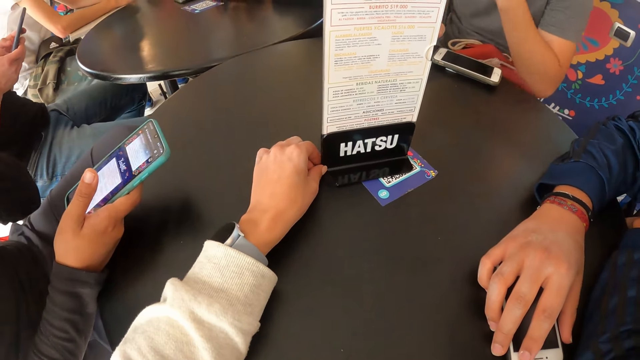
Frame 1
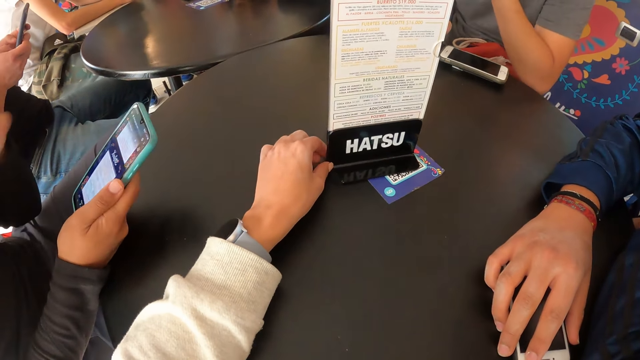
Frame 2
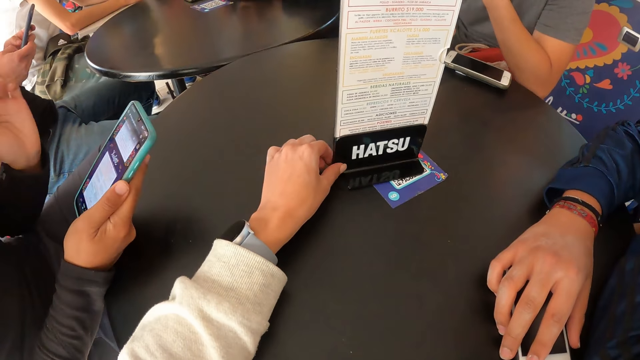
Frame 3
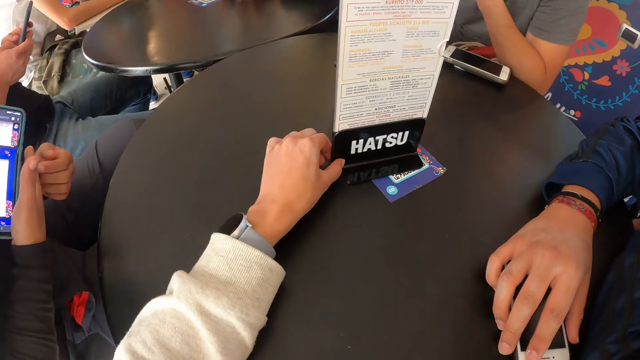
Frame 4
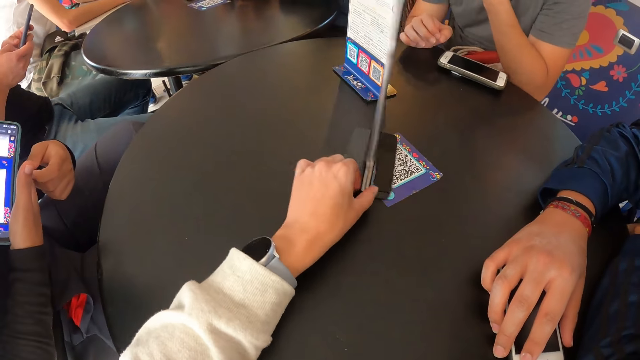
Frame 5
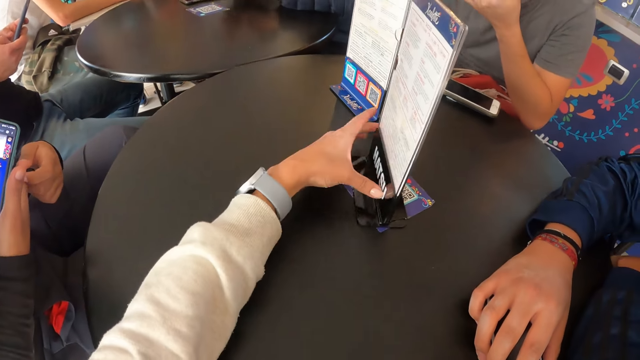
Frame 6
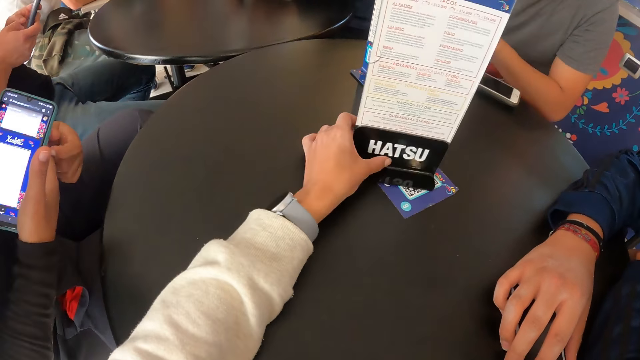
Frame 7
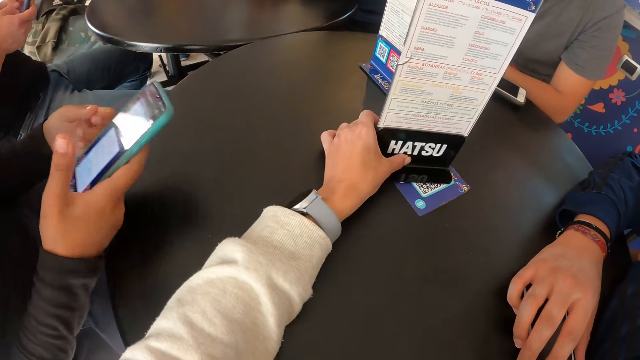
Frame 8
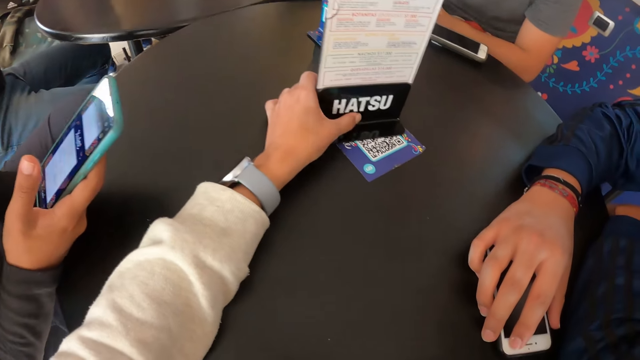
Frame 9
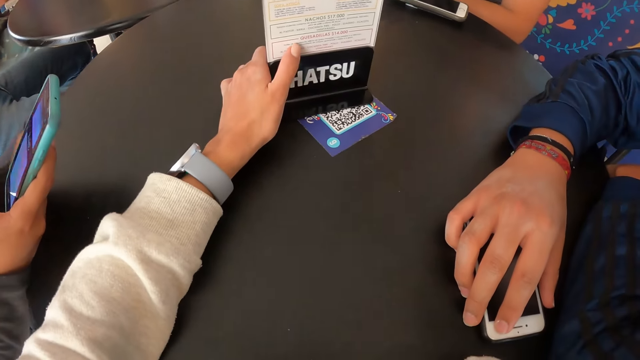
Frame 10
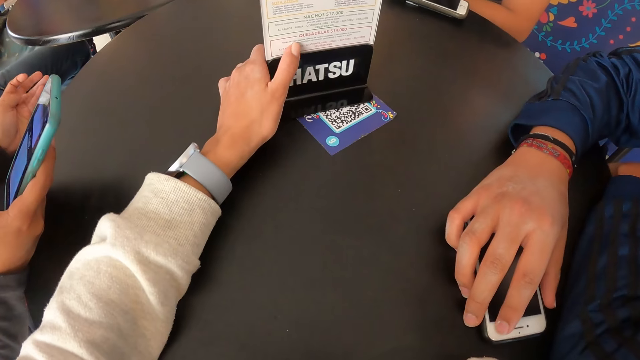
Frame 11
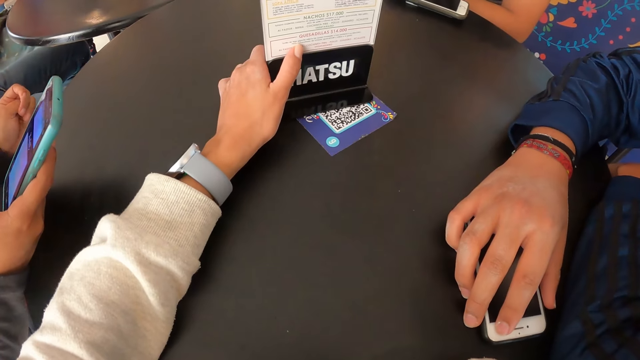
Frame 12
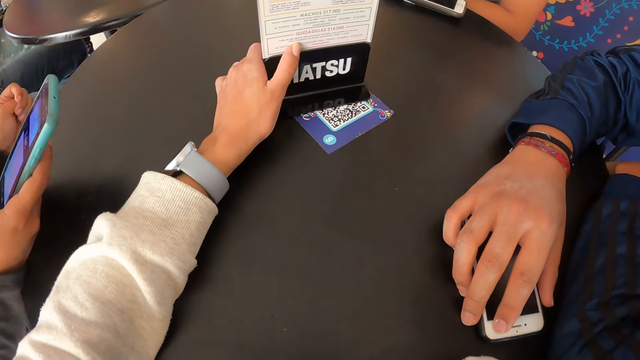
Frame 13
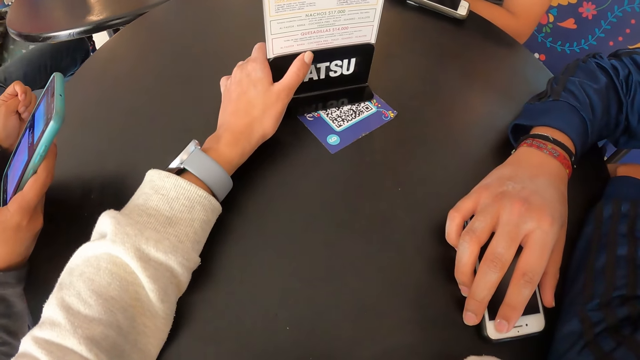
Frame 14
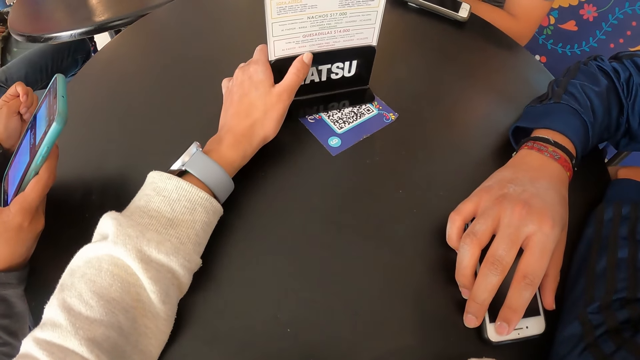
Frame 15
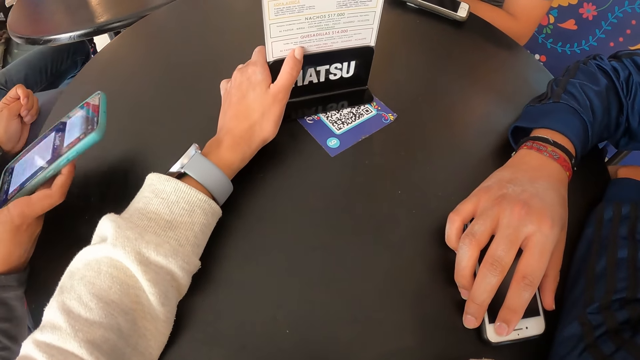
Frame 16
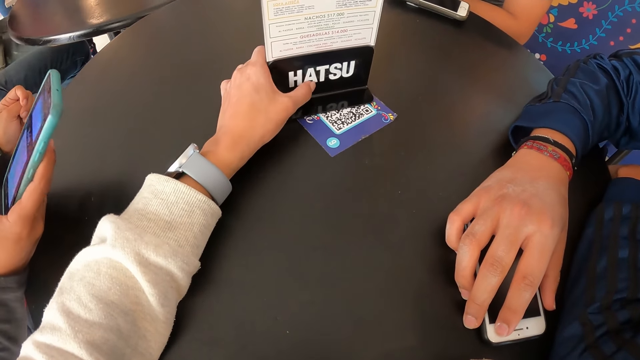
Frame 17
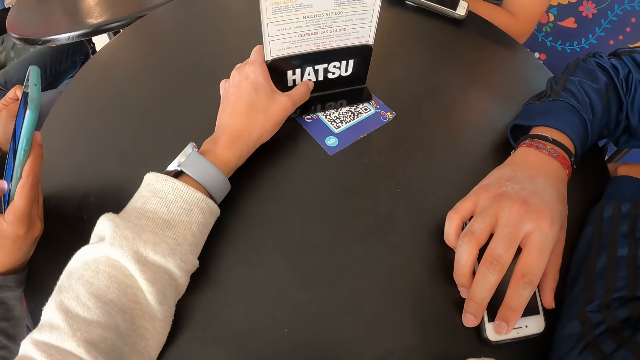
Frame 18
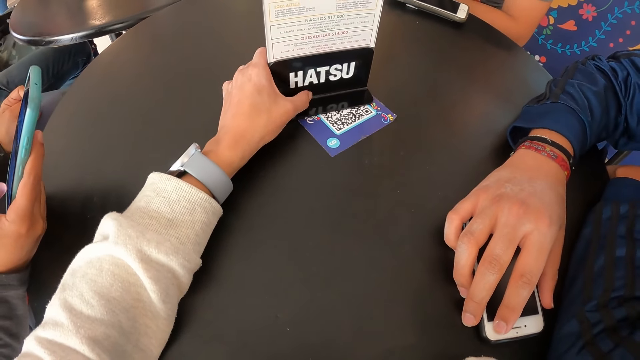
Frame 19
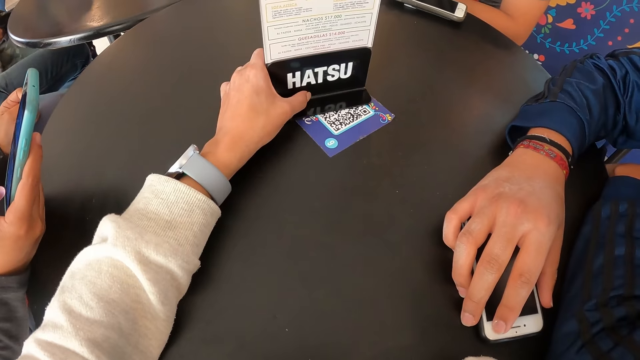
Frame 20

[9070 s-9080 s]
A woman scratches the hand. The woman puts the hand on the table. The camera wearer touches the menu.

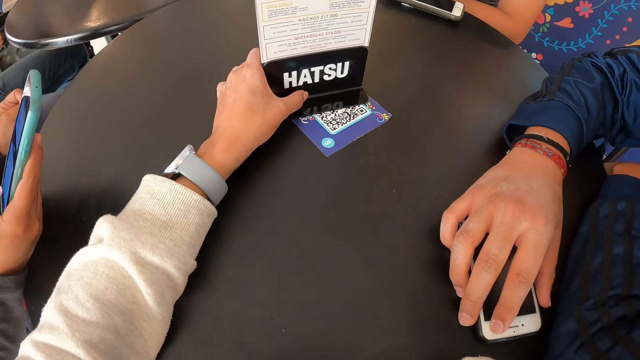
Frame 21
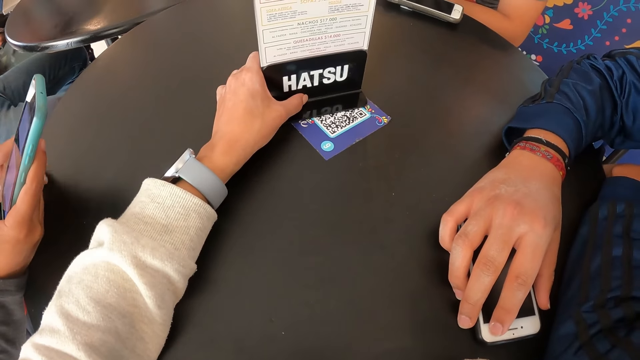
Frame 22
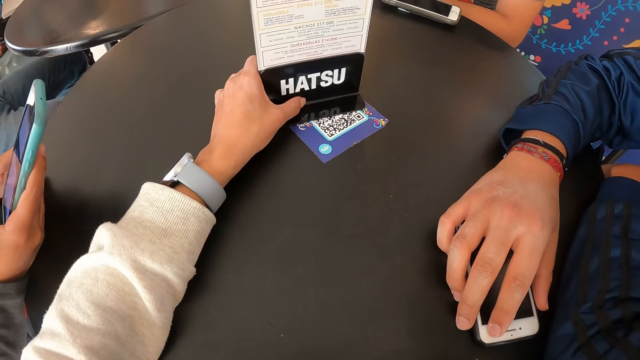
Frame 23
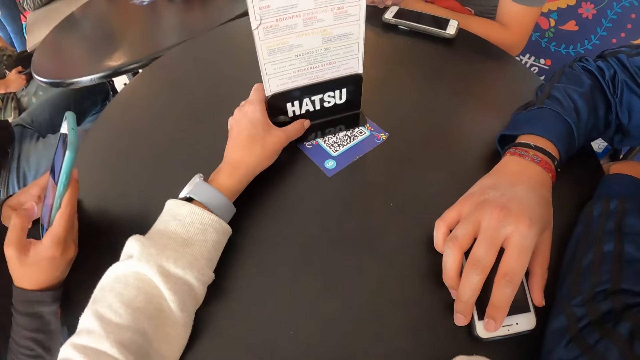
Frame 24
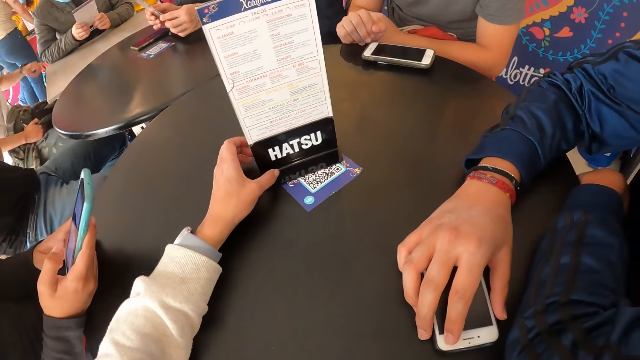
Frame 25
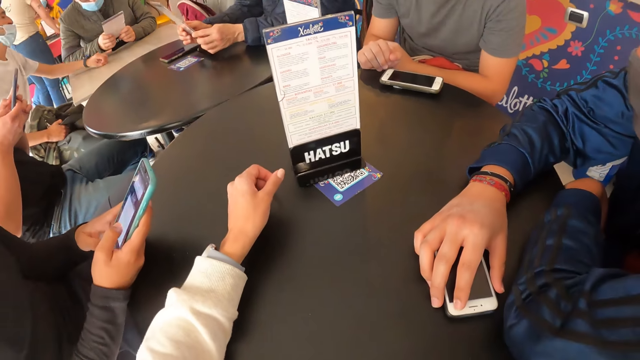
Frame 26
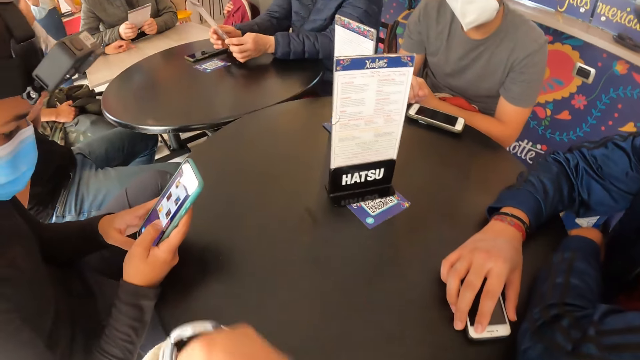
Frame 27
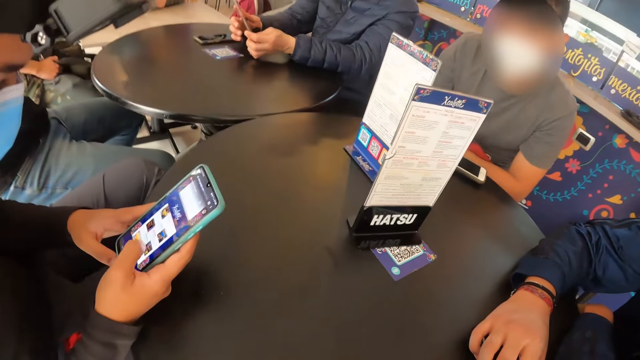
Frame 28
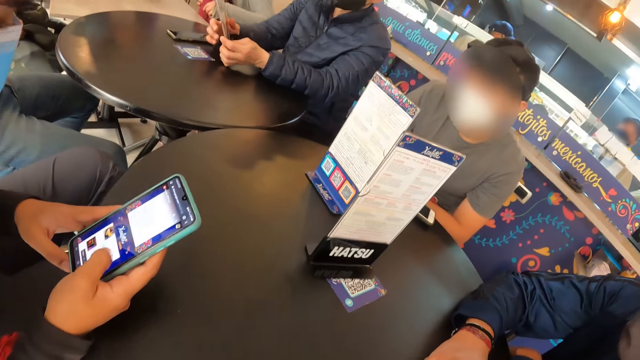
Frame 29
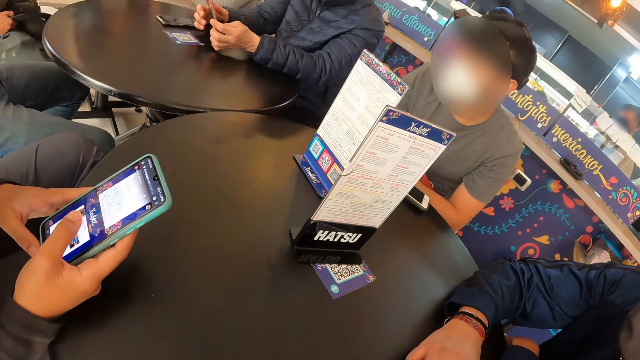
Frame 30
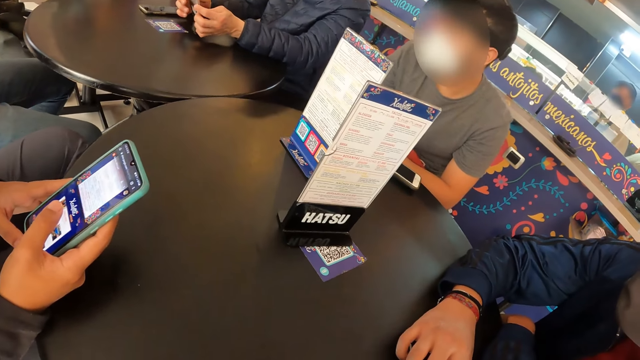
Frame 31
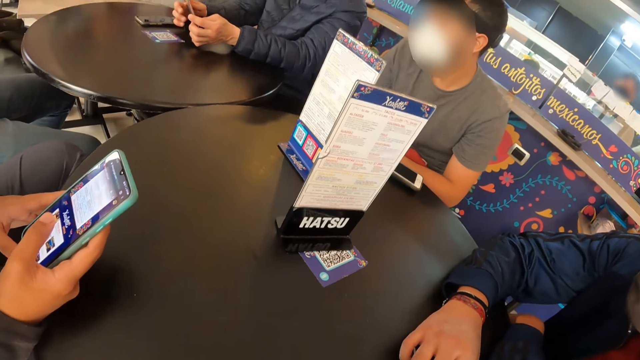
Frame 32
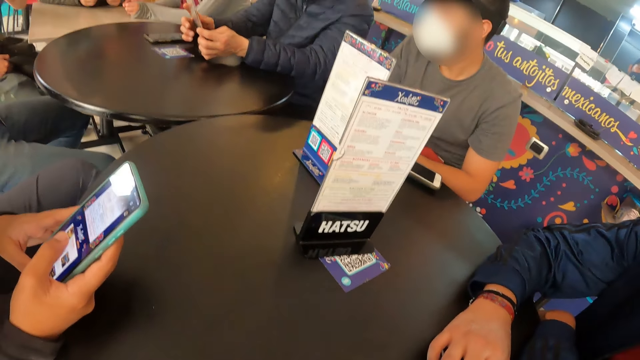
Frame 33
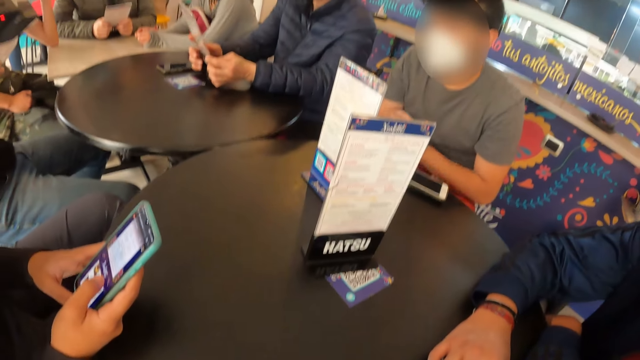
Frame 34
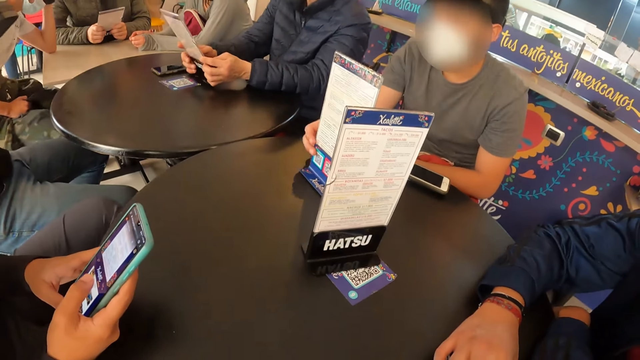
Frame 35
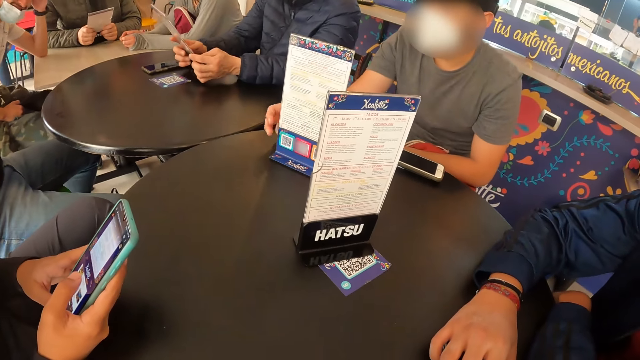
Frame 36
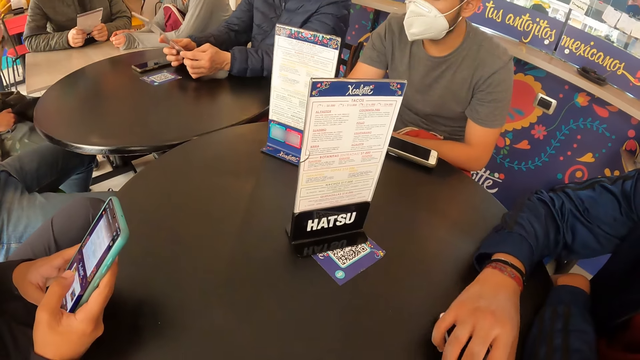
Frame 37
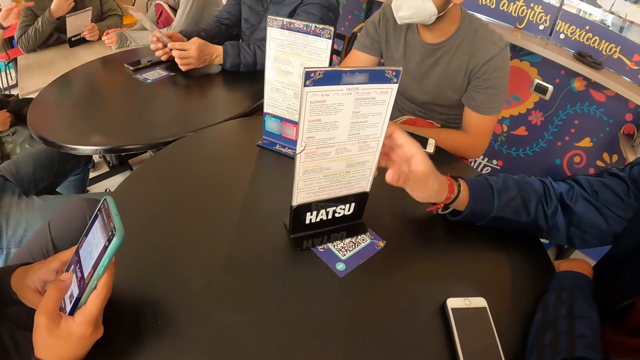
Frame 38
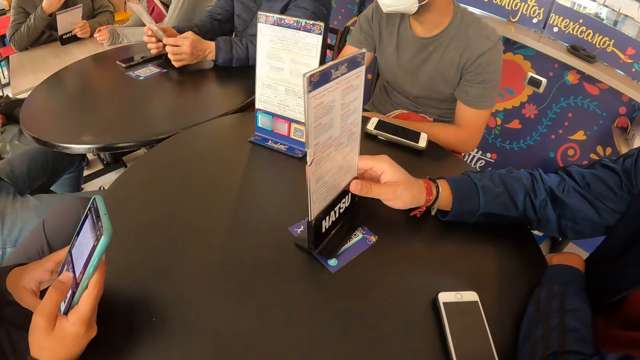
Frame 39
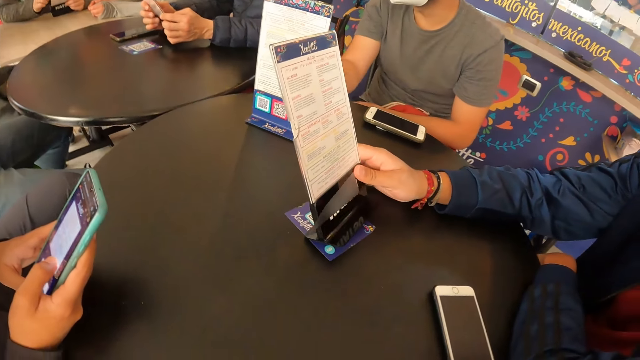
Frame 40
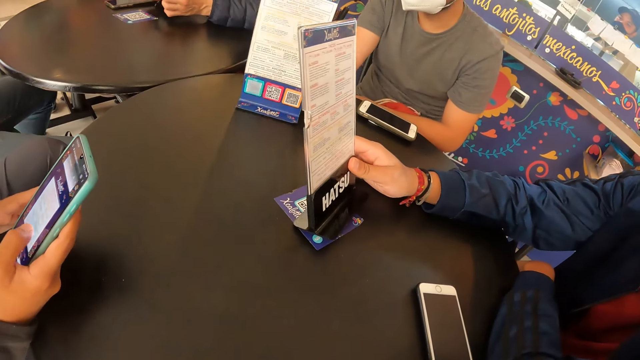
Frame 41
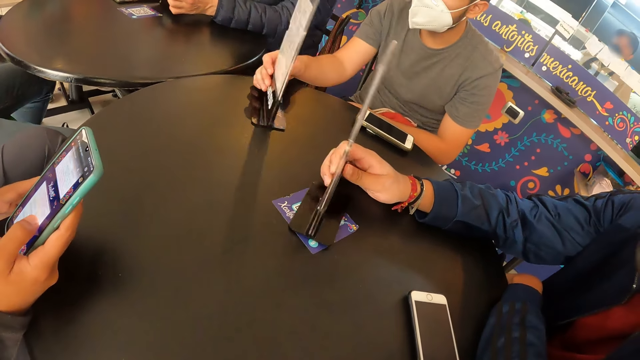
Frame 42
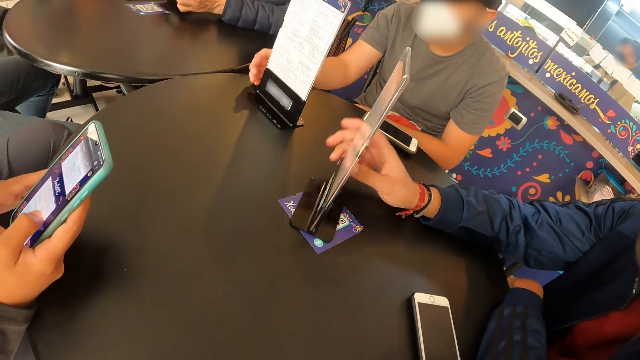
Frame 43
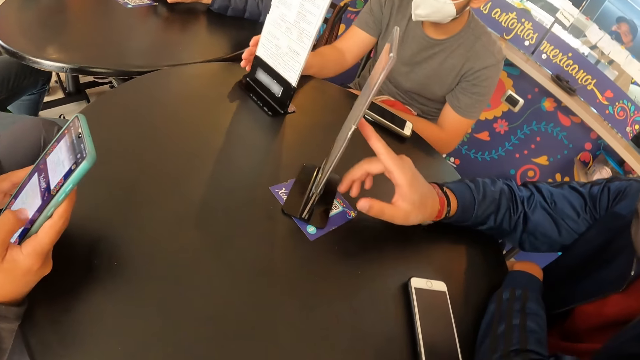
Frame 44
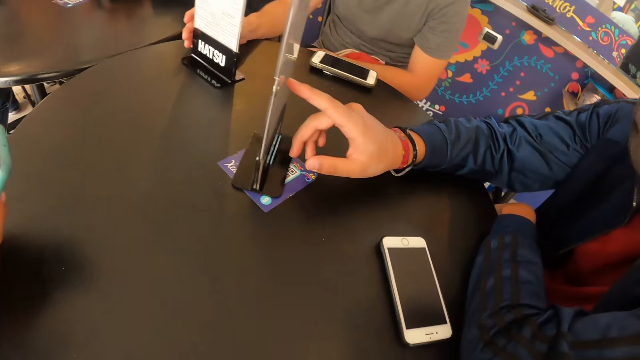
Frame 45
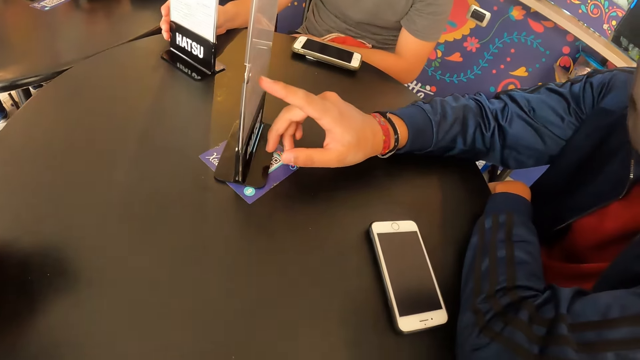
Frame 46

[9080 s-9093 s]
The camera wearer lifts up the hand. A woman scrolls the phone. A man interacts with the menu on the table with his right hand. Another man touches the menu.
